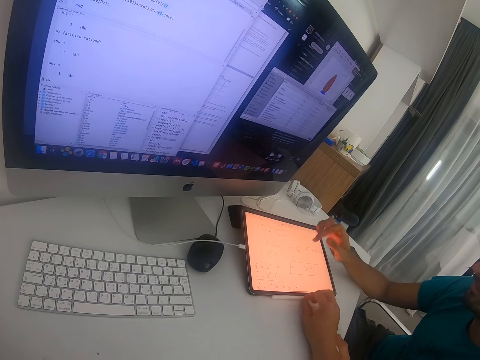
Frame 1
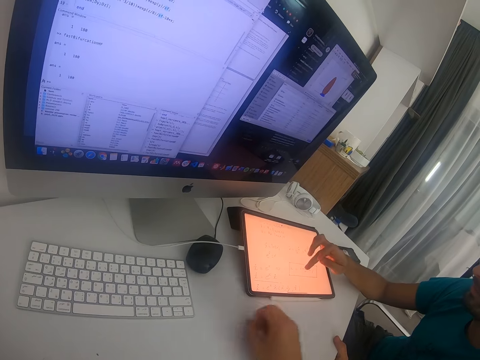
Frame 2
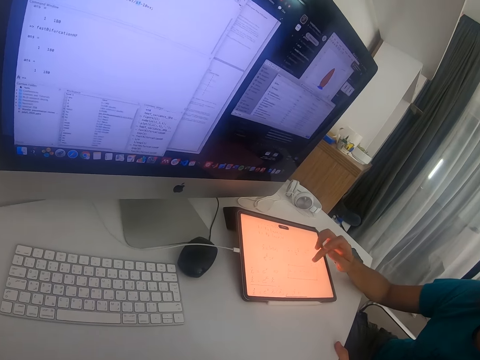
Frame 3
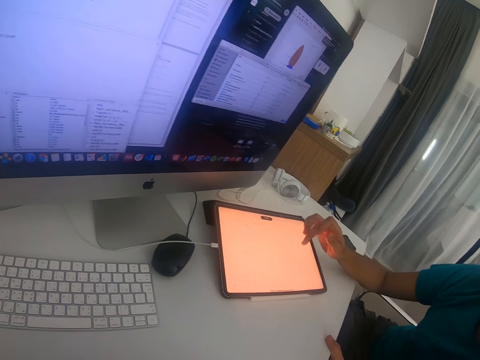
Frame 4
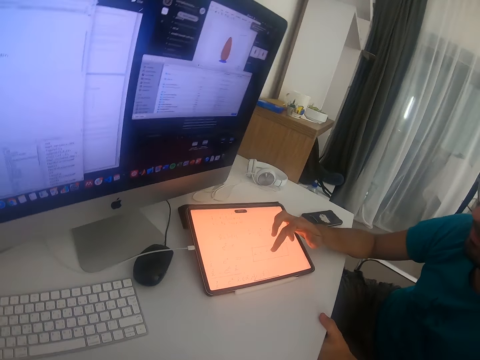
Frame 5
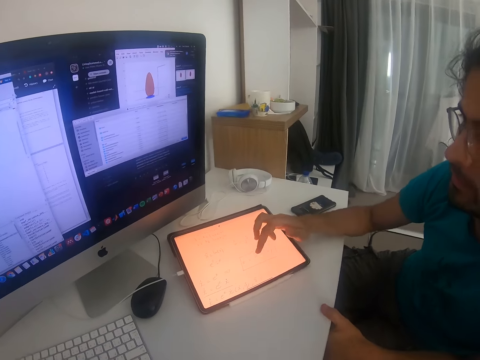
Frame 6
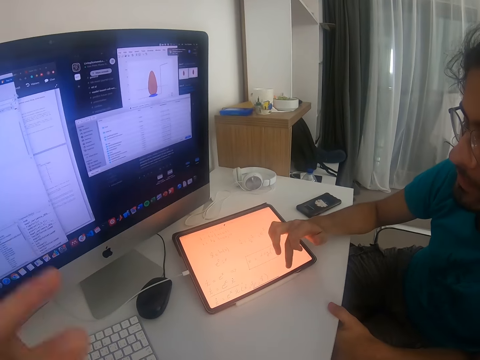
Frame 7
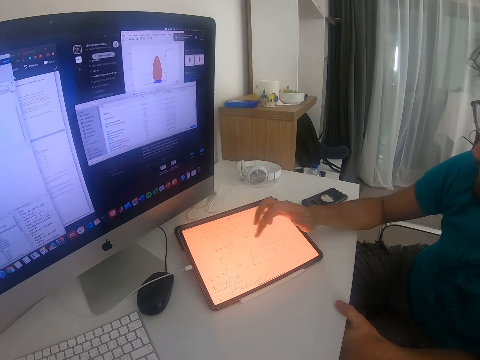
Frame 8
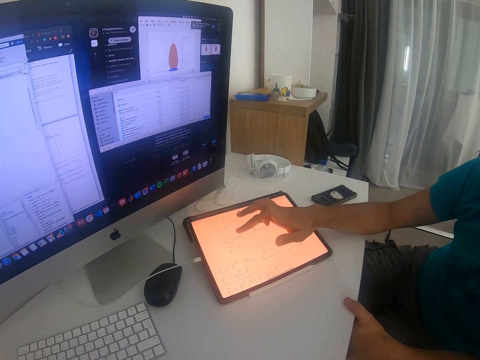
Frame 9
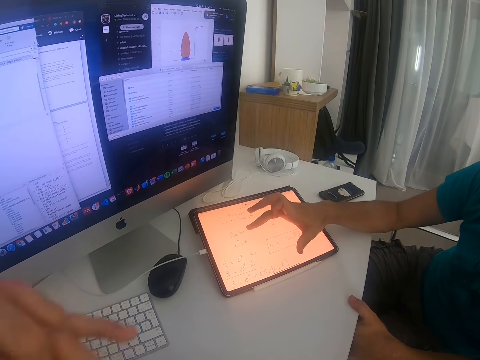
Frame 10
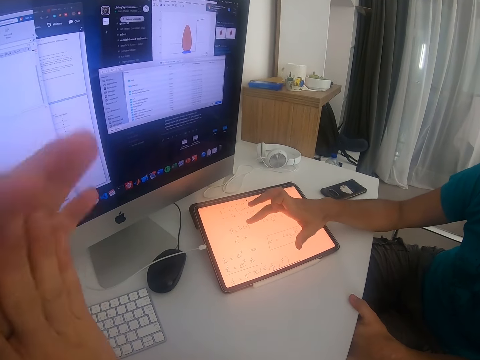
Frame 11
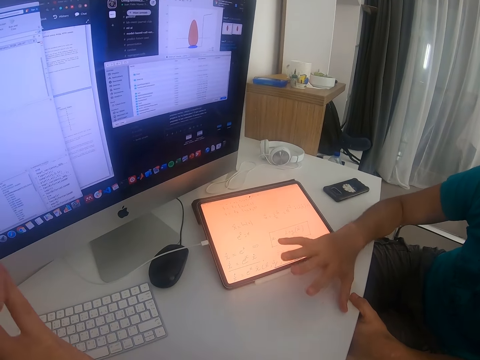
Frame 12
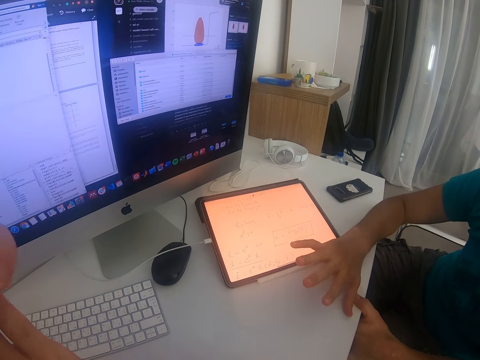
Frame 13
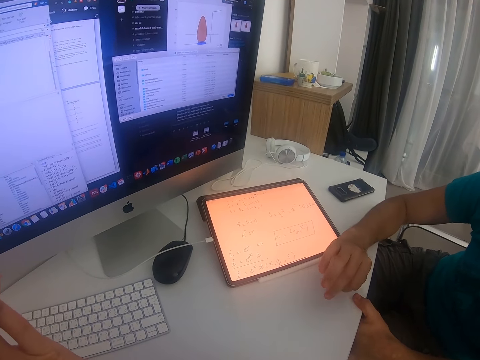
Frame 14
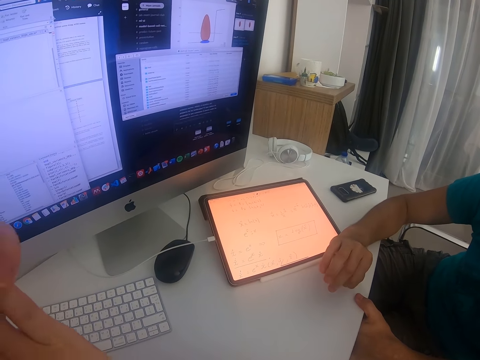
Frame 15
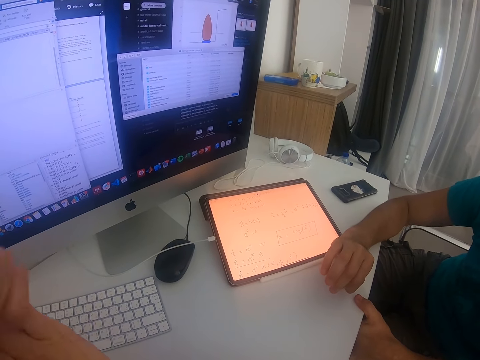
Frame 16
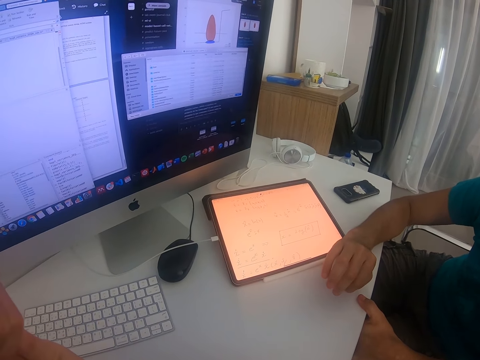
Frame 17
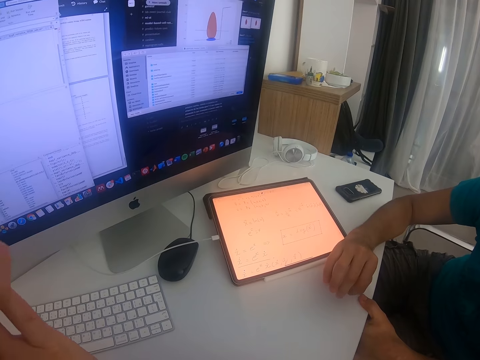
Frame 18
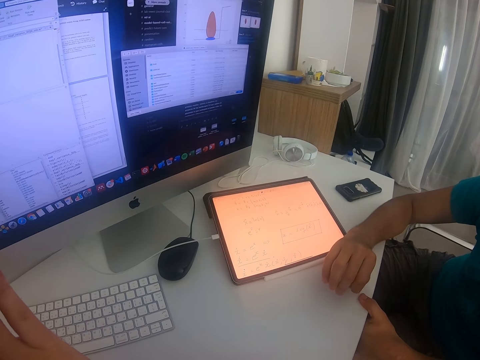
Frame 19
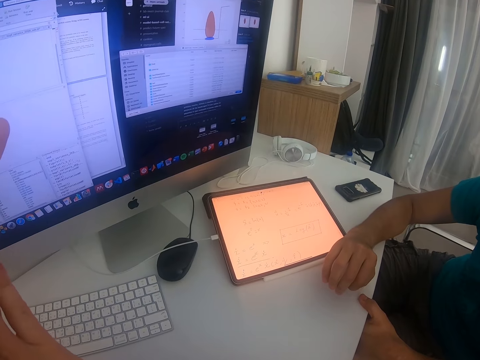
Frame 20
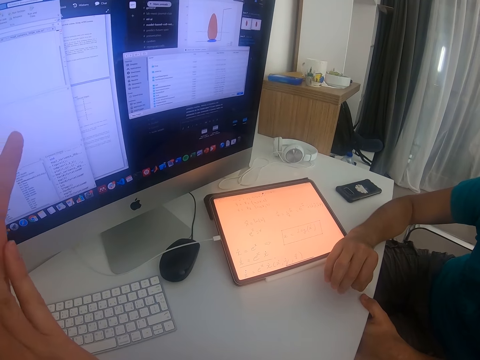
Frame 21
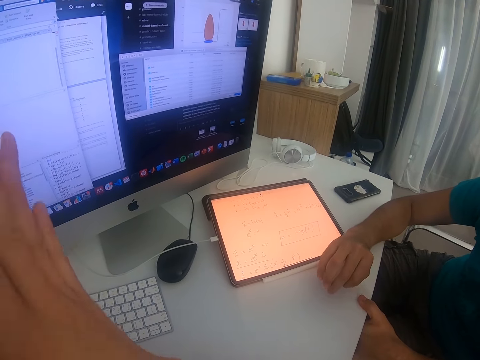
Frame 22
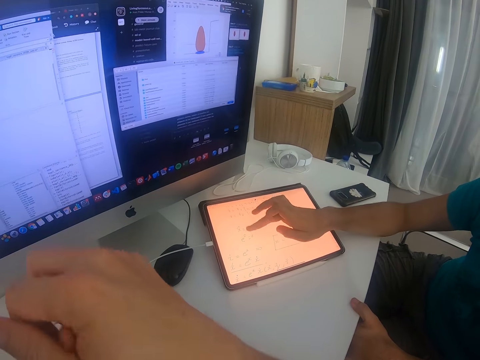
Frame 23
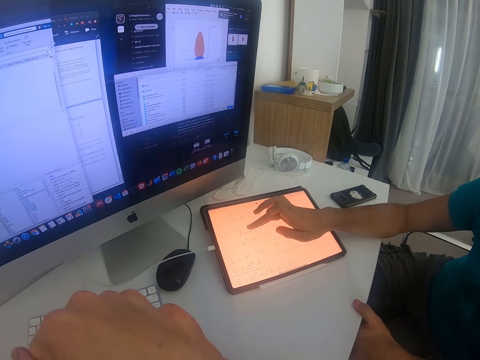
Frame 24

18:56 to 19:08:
The camera wearer puts the pen on the table. A person touches the tablet and talks to the camera wearer. The camera wearer touches the hands. He moves his hands.

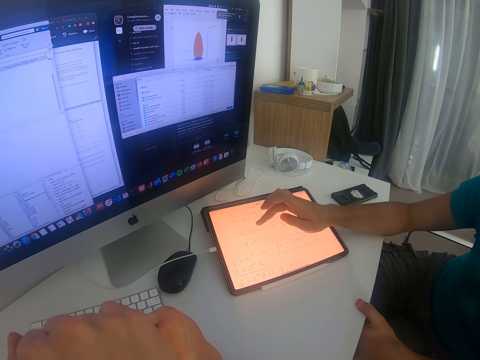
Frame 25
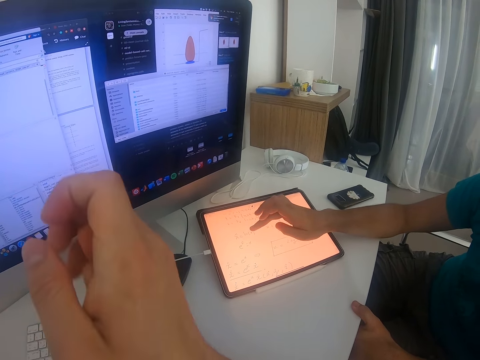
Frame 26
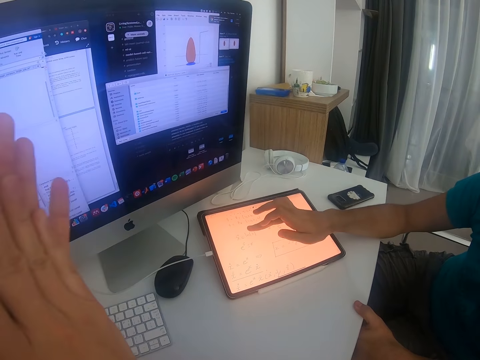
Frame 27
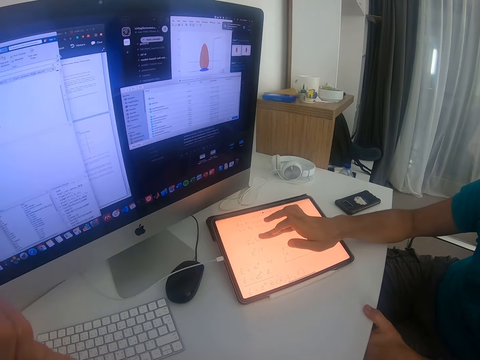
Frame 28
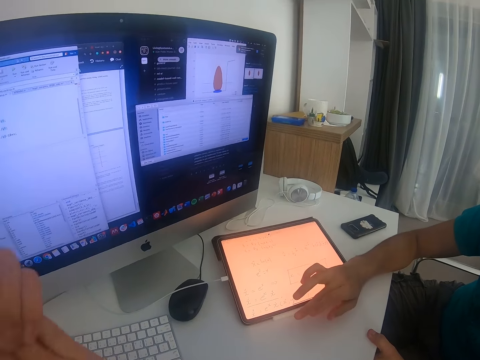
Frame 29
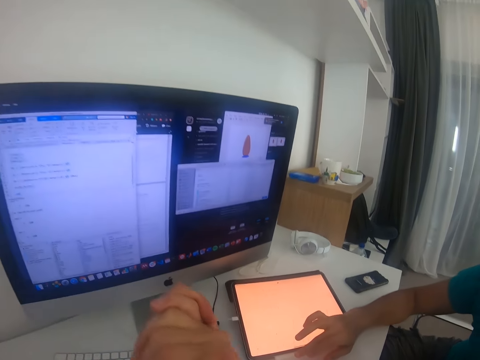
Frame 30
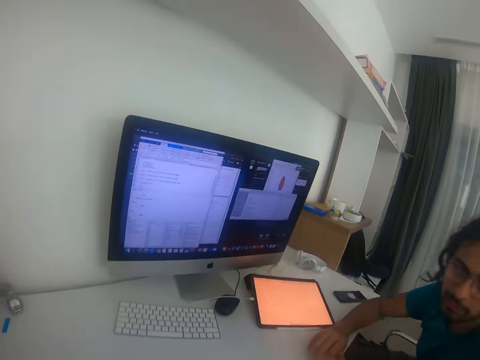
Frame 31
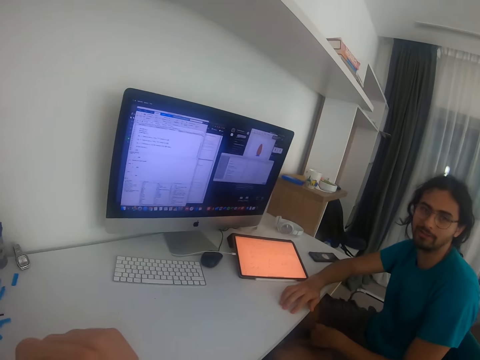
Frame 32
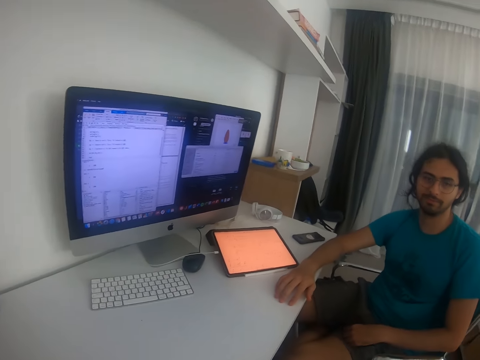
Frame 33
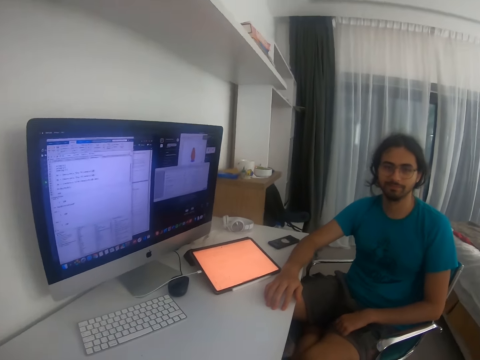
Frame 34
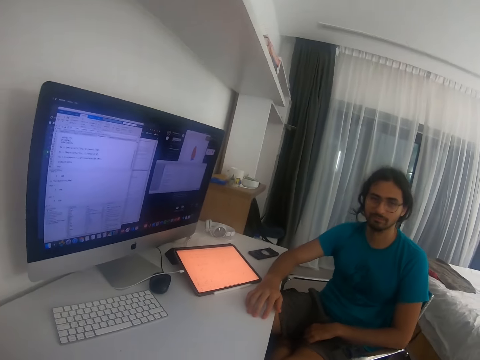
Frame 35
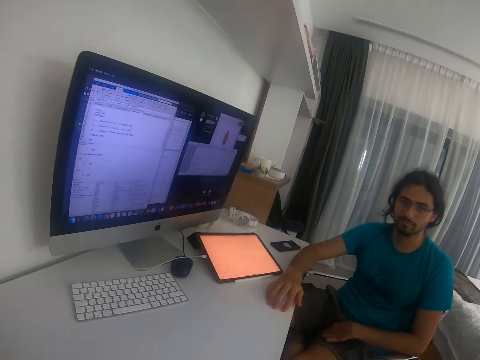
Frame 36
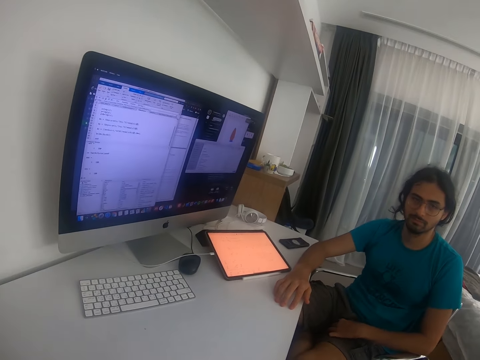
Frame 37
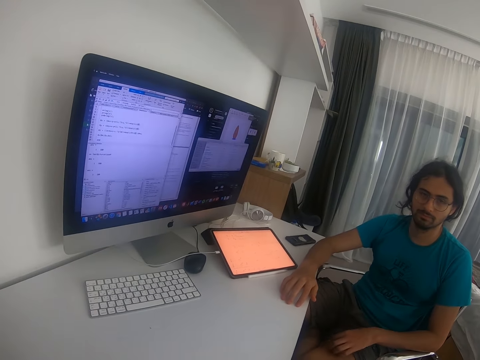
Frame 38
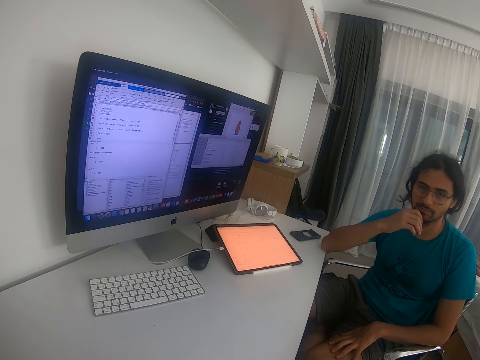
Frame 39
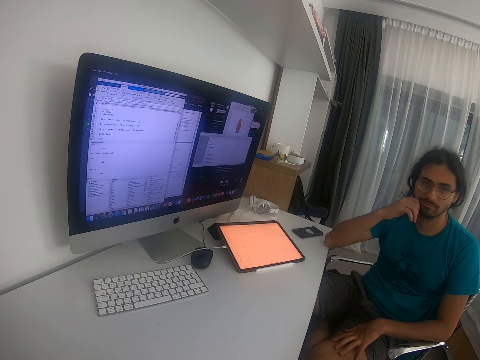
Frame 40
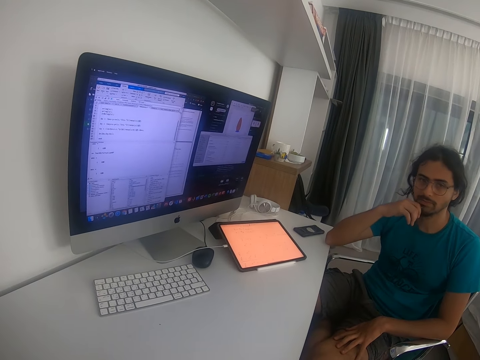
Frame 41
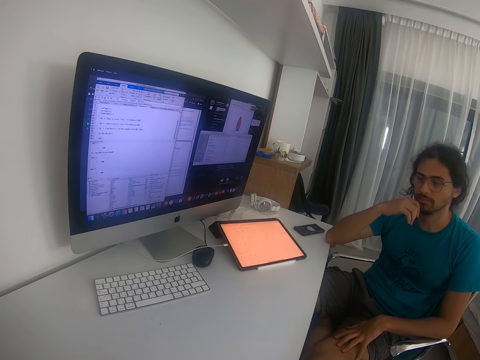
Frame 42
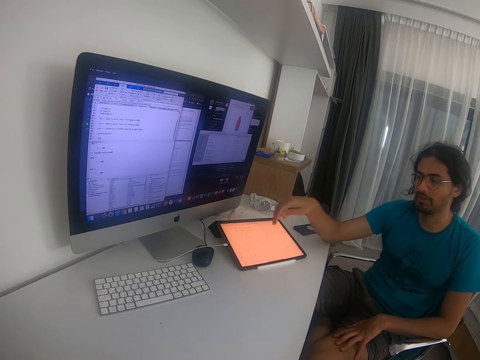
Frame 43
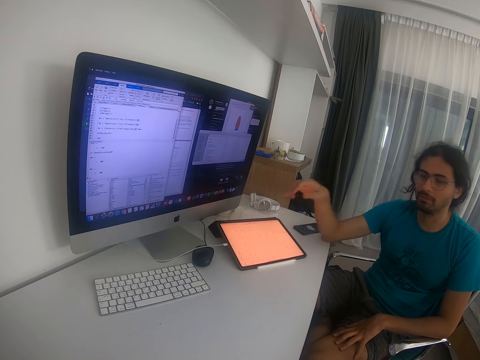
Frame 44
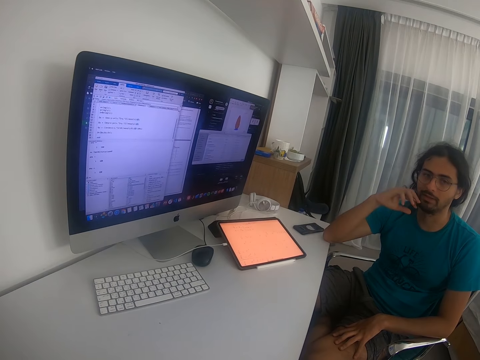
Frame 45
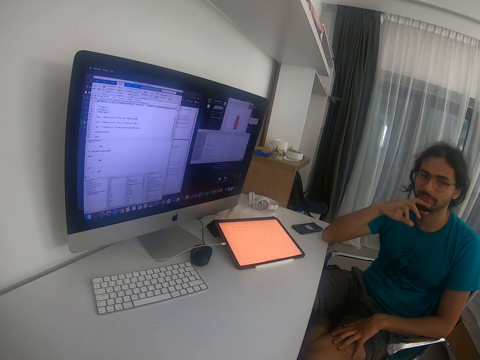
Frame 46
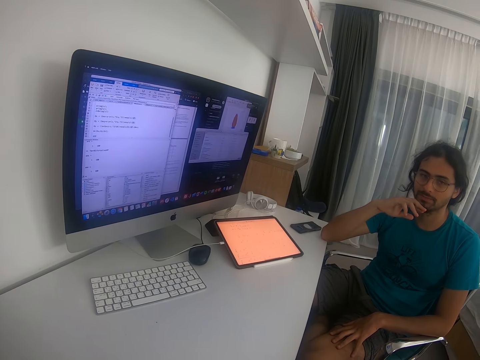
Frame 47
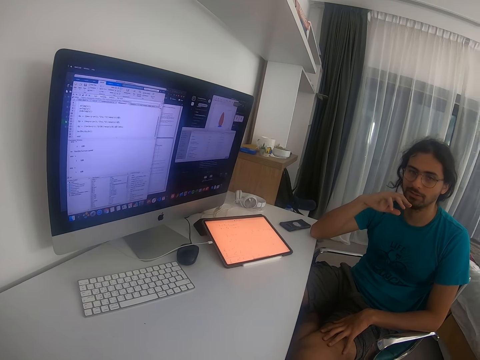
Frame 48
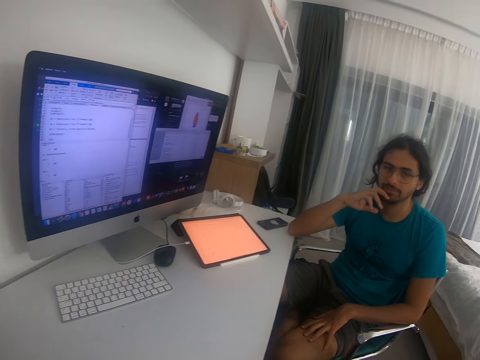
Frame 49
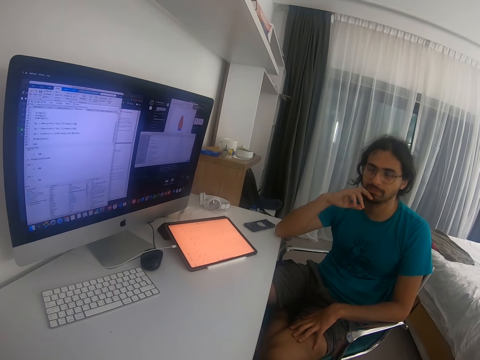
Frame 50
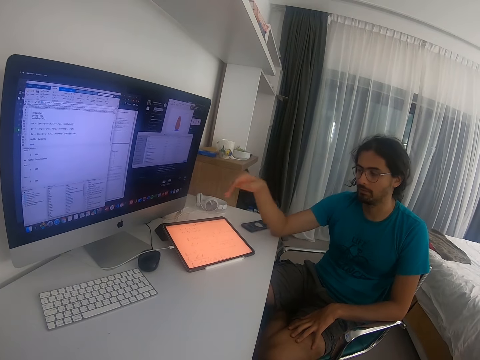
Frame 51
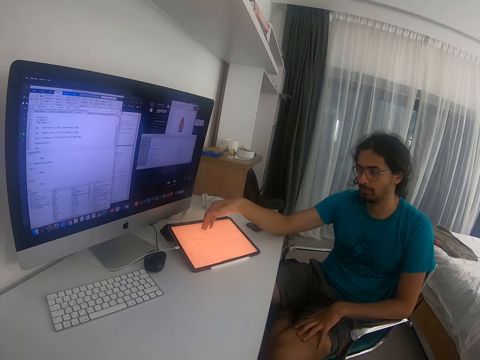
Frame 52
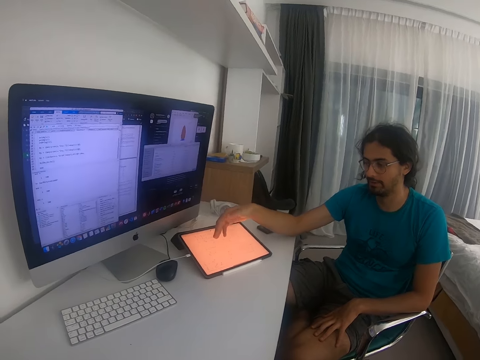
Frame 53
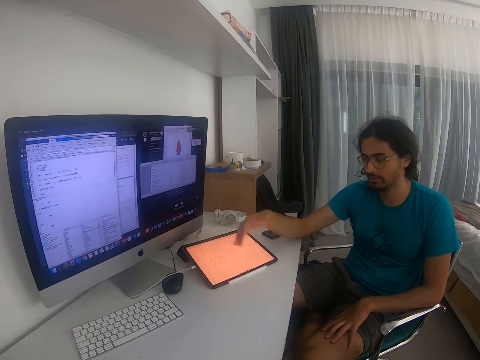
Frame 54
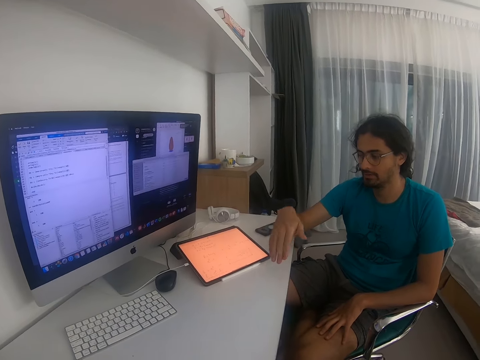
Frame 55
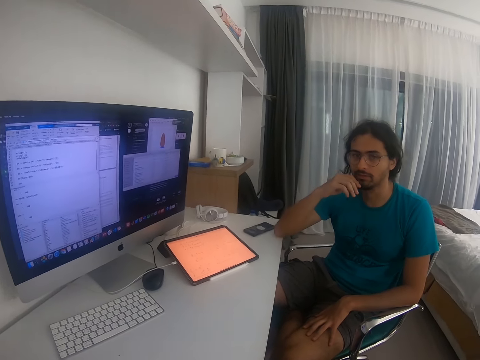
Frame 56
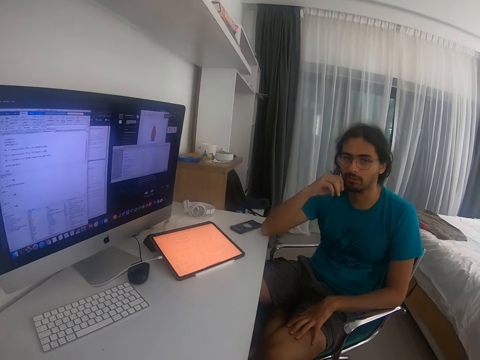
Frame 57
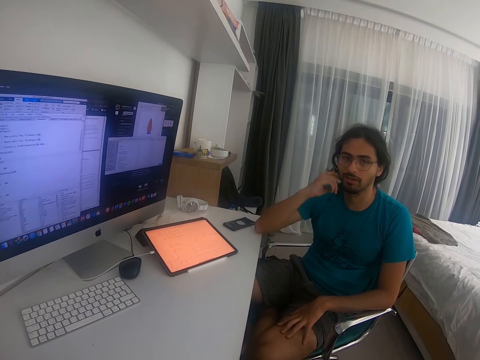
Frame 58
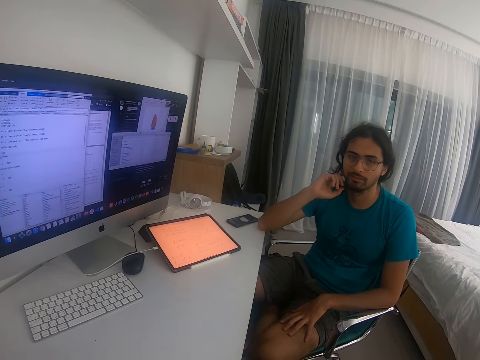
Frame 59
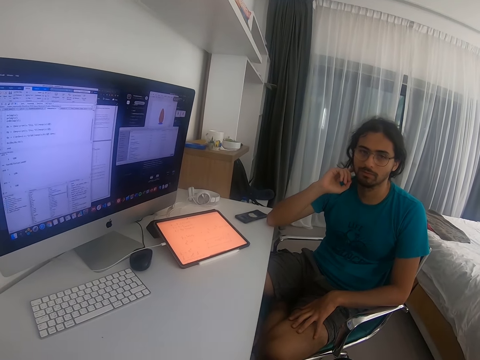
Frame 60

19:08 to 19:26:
The camera wearer interacts with a person. The person touches something. The person touches the tablet.
